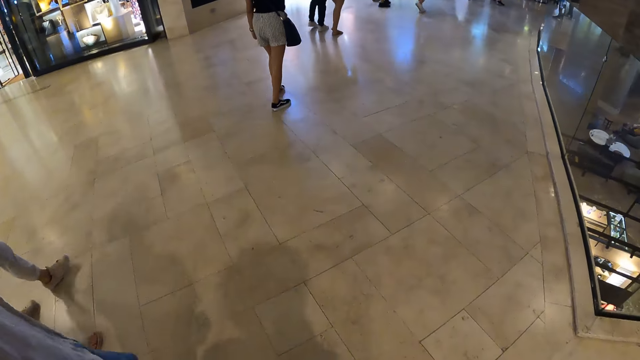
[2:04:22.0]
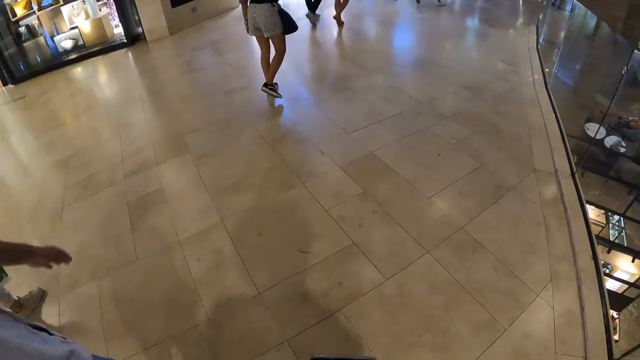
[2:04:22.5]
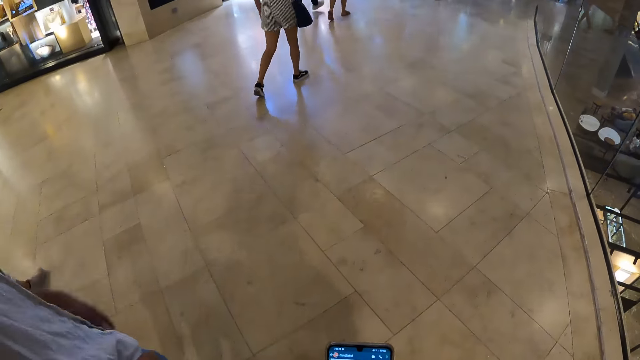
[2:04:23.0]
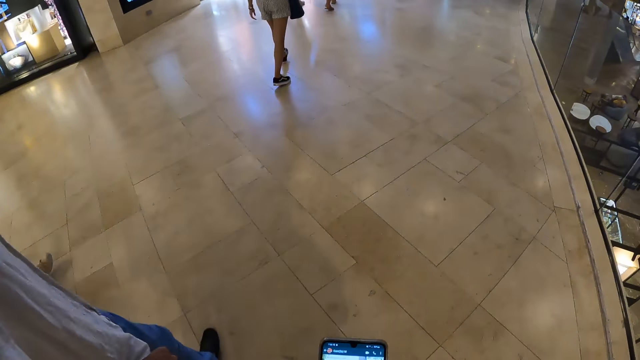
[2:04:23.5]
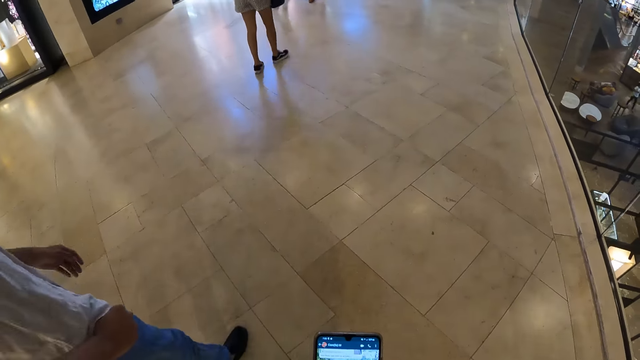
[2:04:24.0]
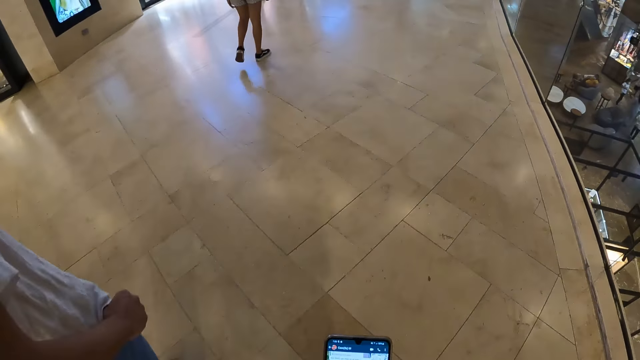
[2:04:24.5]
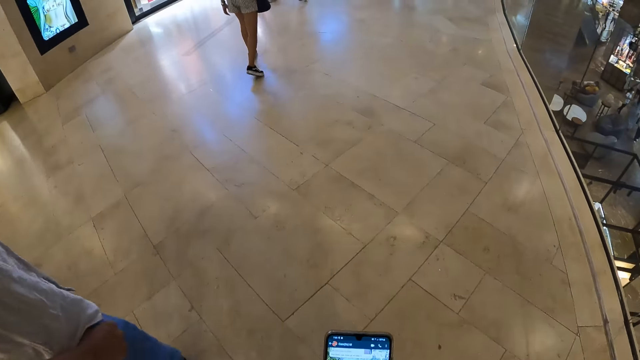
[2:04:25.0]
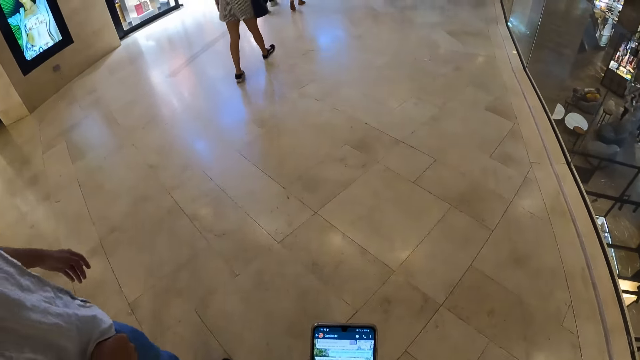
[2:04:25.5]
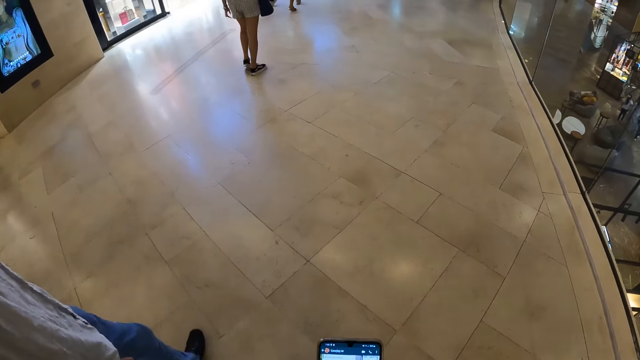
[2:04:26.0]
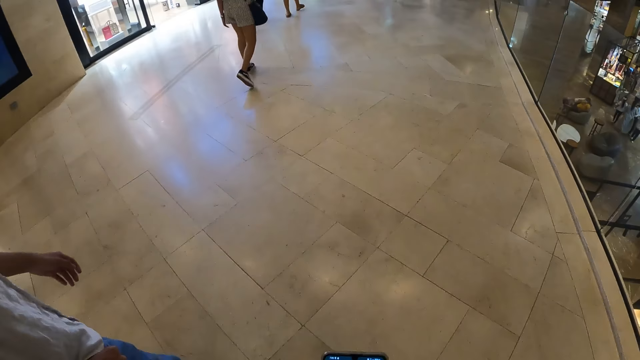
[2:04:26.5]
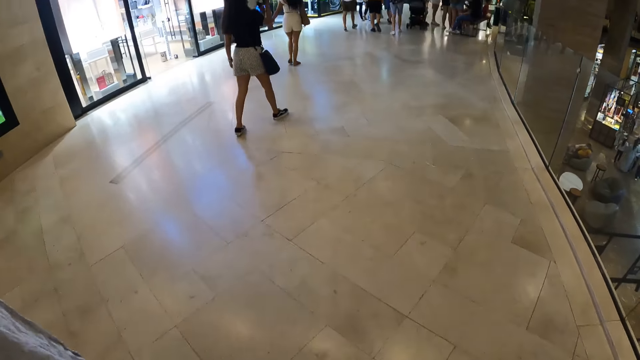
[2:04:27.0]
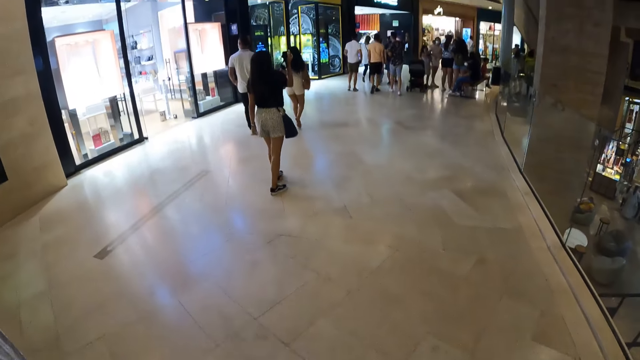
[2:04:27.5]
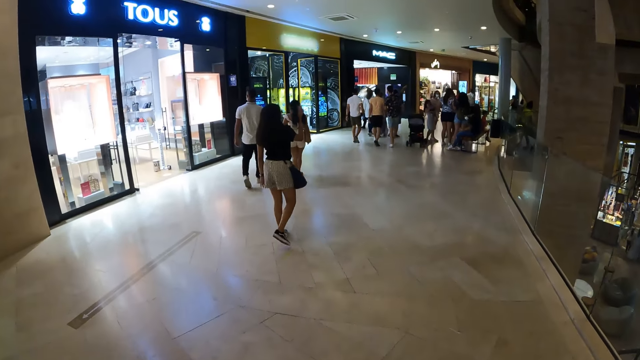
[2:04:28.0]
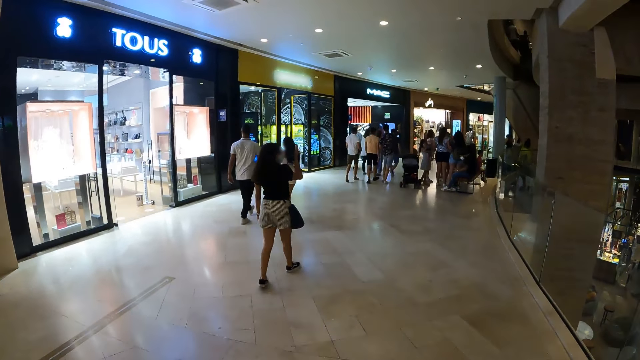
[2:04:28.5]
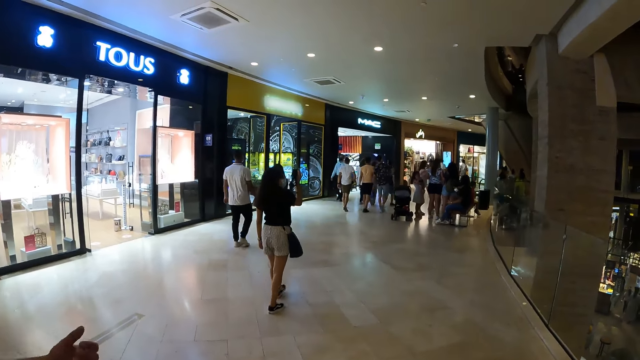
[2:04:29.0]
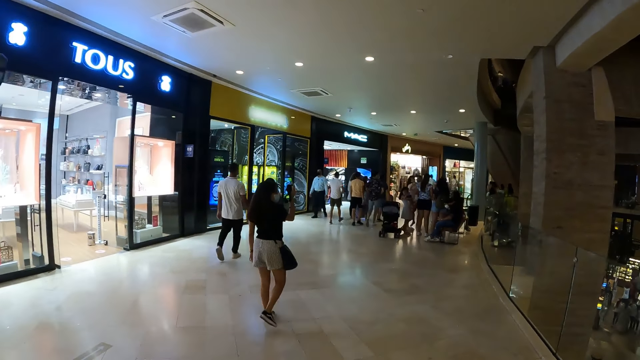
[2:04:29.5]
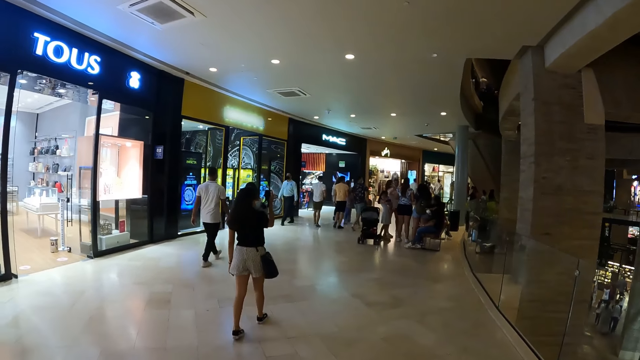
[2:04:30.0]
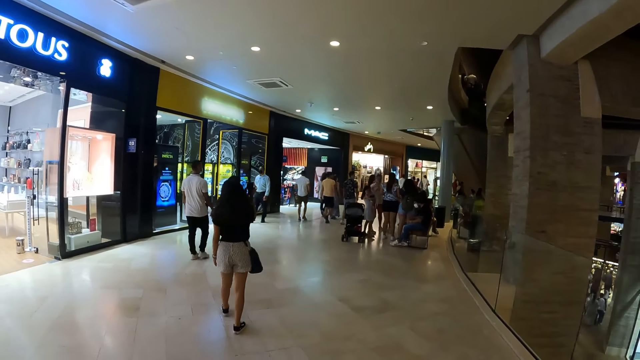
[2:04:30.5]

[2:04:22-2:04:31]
The camera wearer operates a mobile phone. They walk around a mall.

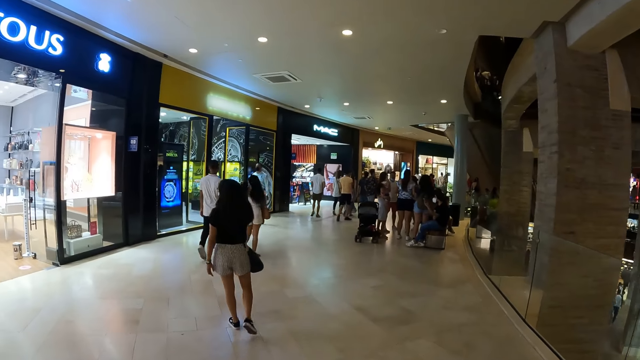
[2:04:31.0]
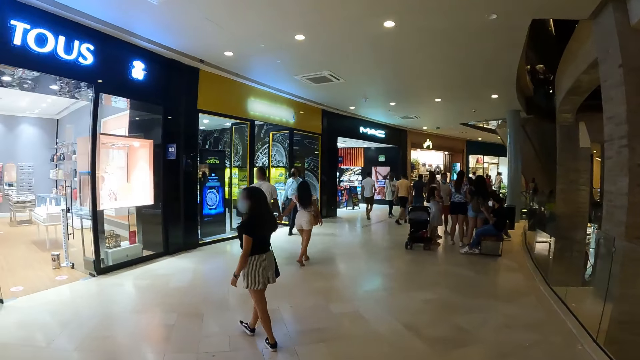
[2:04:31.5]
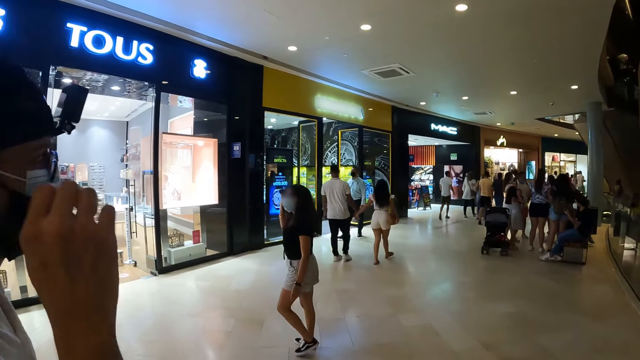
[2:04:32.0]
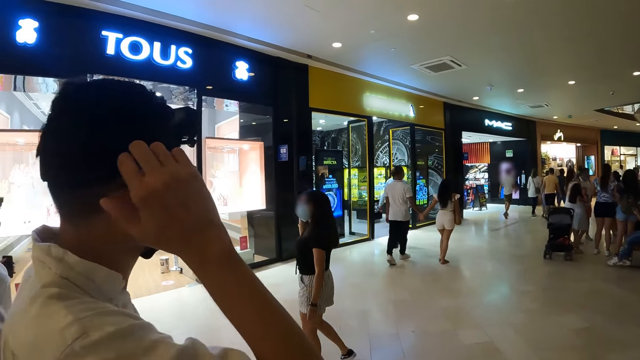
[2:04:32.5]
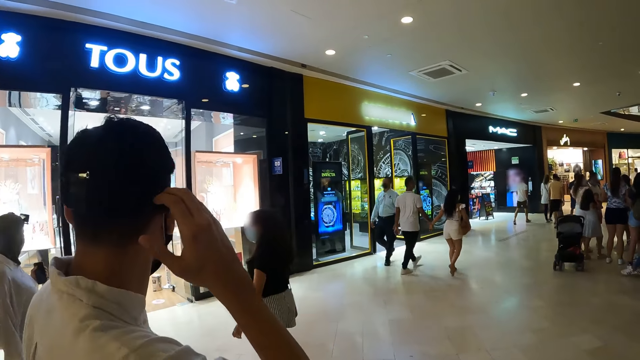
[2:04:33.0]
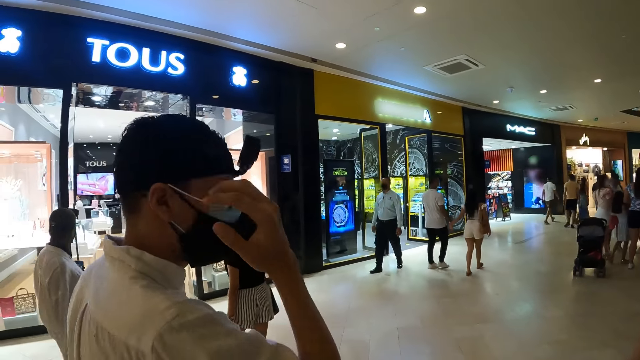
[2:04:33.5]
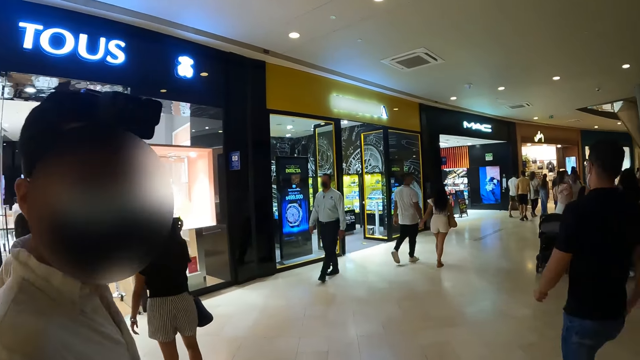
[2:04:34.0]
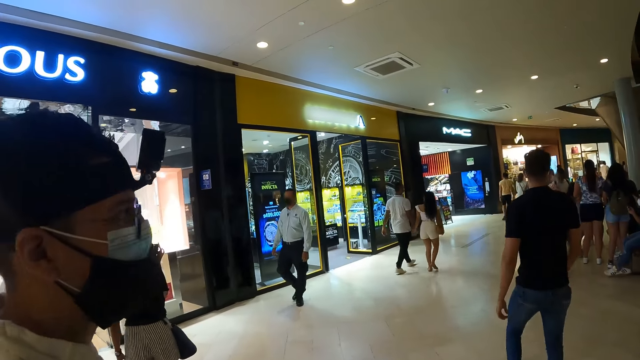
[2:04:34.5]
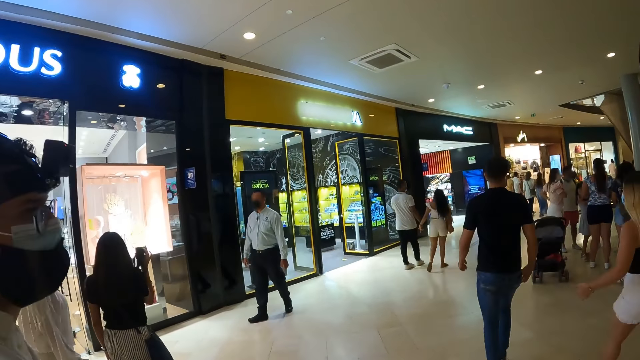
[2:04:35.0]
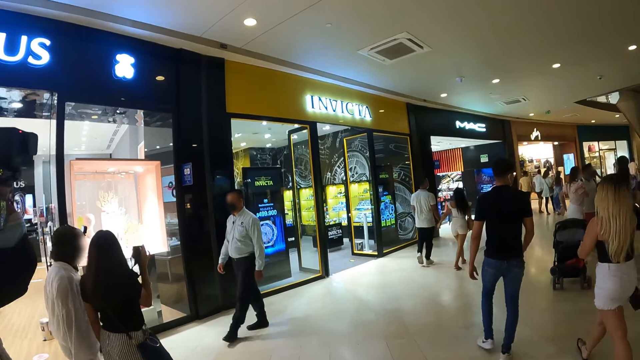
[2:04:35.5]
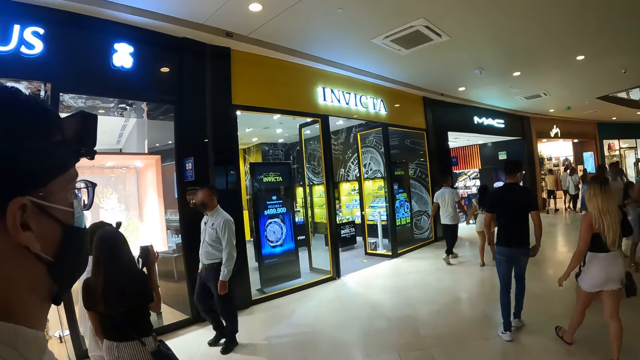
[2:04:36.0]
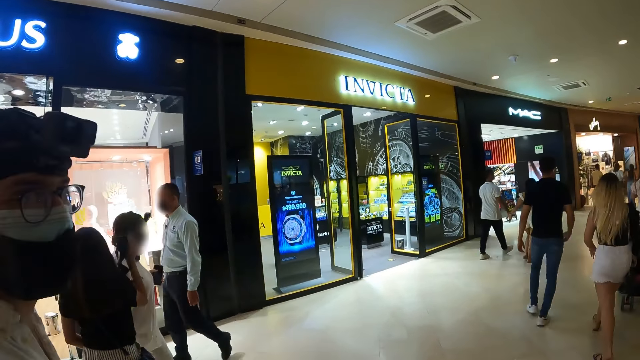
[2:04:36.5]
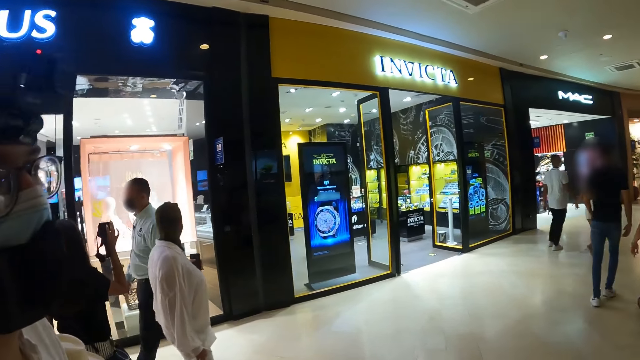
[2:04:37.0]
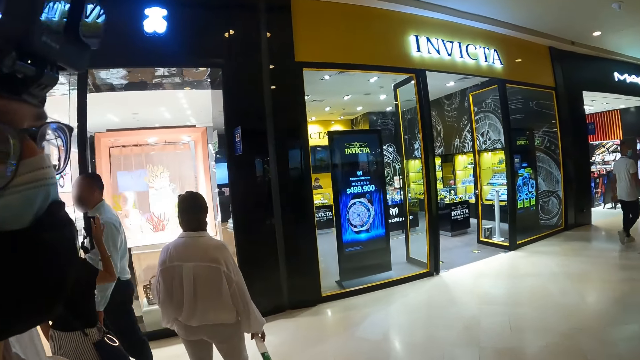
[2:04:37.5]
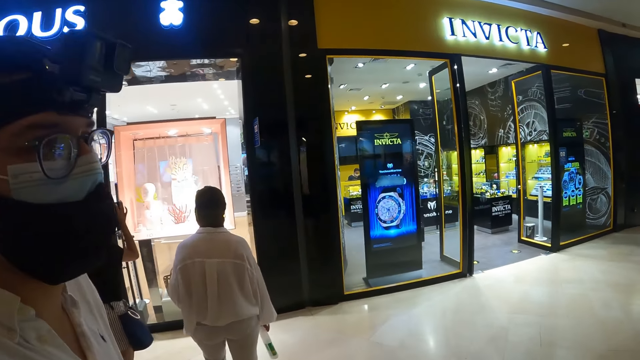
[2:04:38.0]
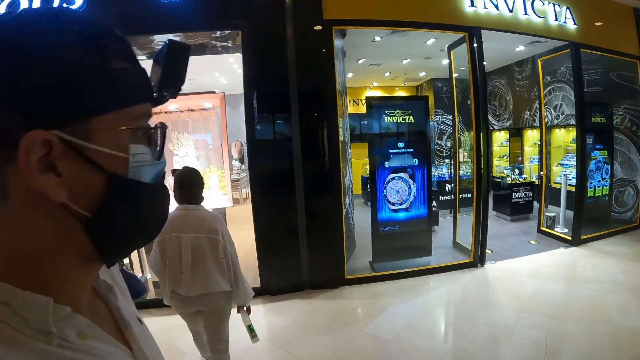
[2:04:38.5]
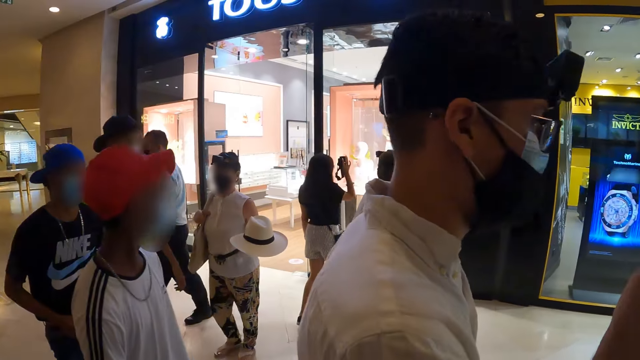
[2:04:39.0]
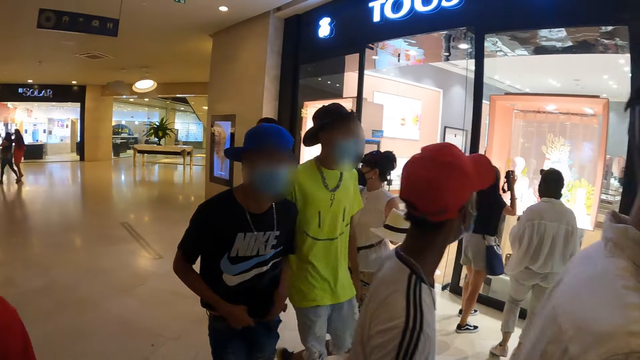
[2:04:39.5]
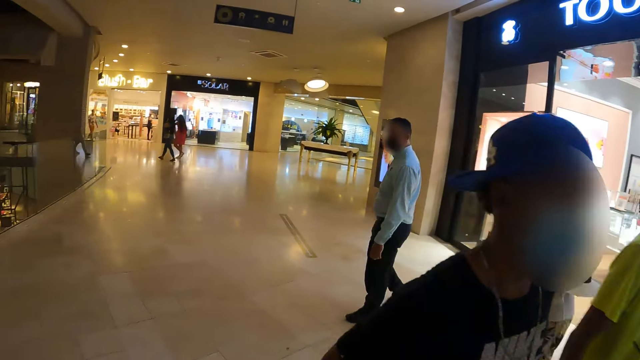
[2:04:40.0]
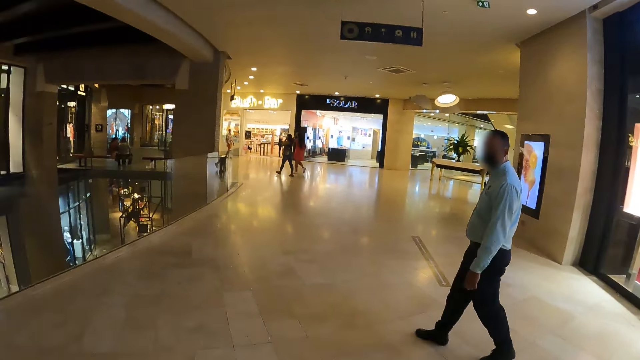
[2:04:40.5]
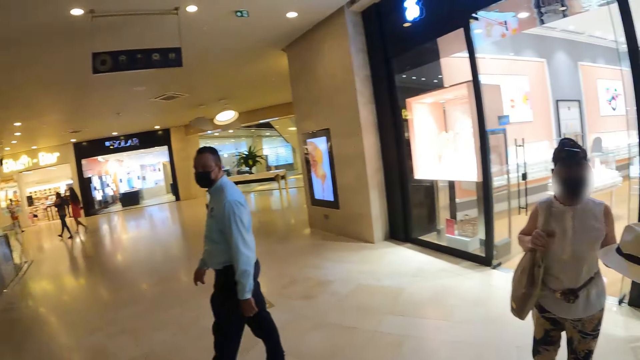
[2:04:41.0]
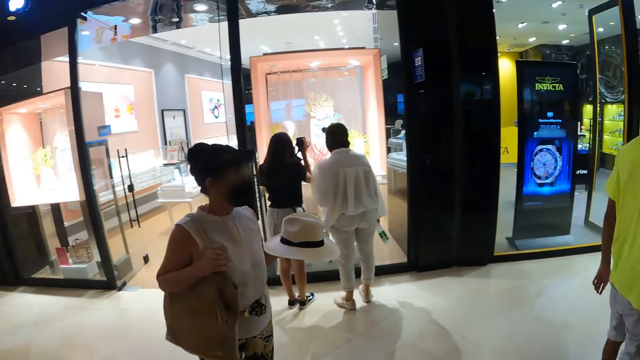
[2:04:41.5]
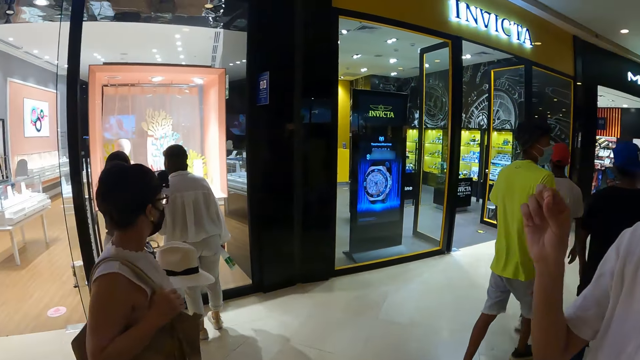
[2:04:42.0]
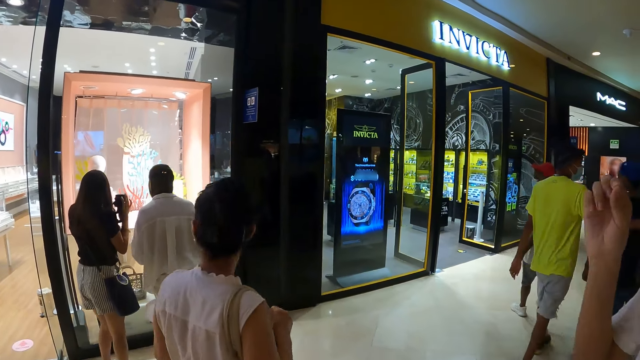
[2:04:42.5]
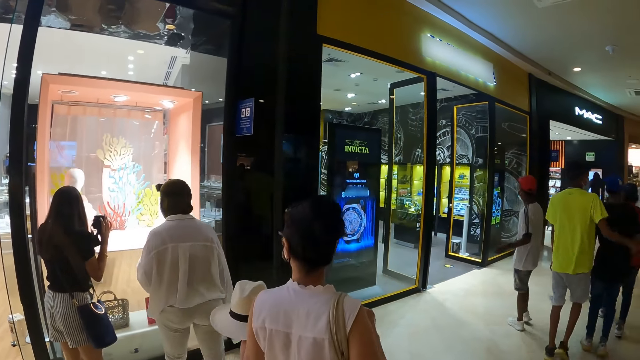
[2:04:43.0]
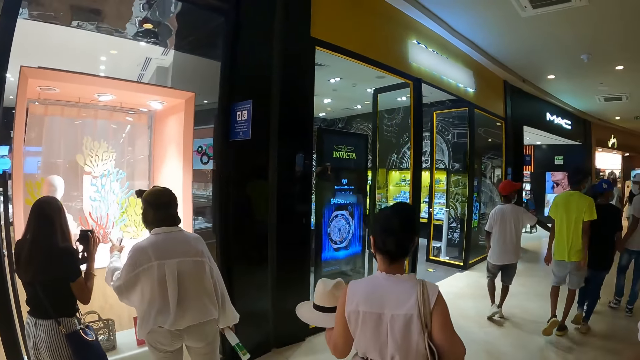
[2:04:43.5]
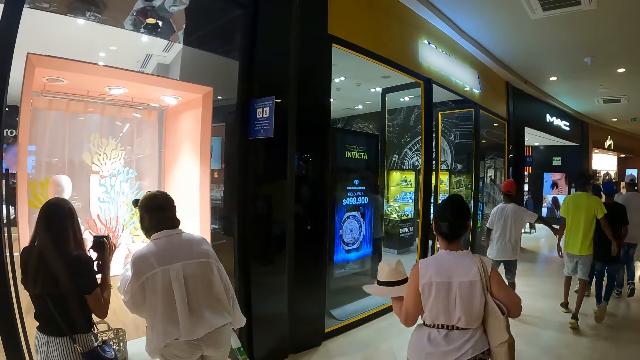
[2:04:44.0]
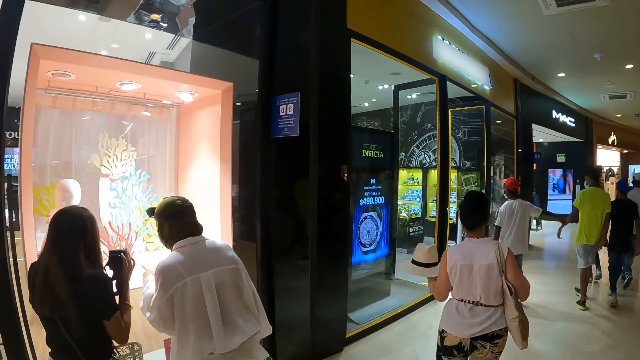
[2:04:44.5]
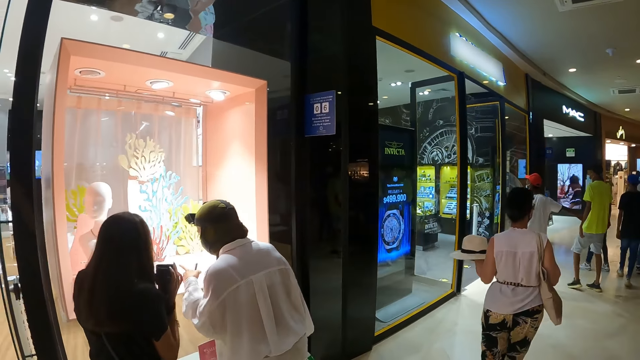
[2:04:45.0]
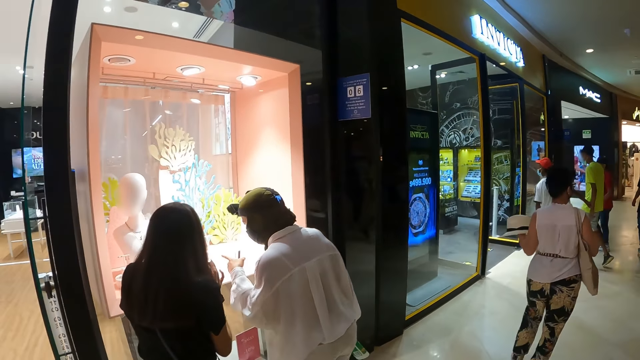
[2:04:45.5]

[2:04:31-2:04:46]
A man scratches his head with his right hand. The man rubs his head. The camera wearer interacts with the man. The man walks around a mall. A woman holds a plastic bottle with her right hand. The camera wearer looks around the mall. They walk around the mall. The woman interacts with another woman.
